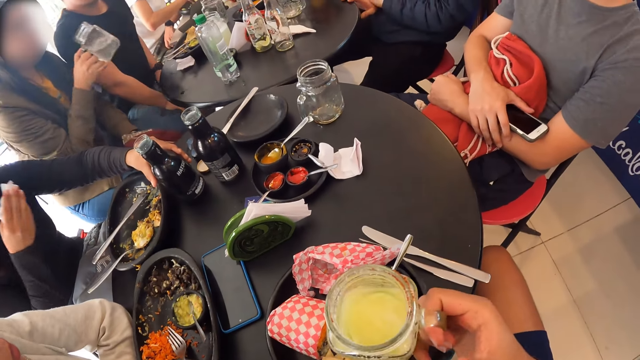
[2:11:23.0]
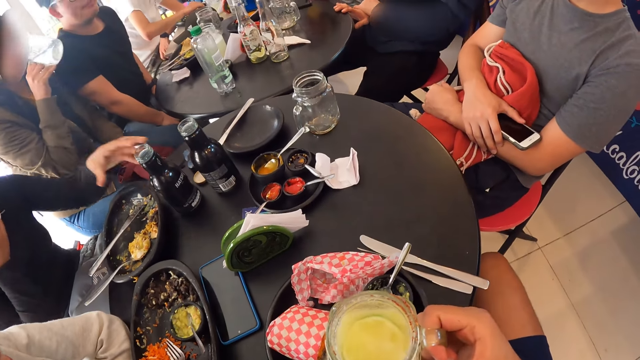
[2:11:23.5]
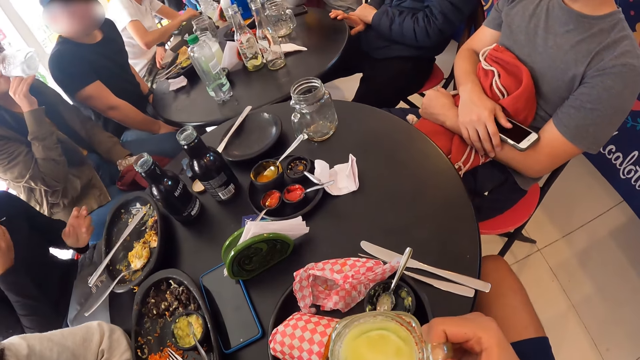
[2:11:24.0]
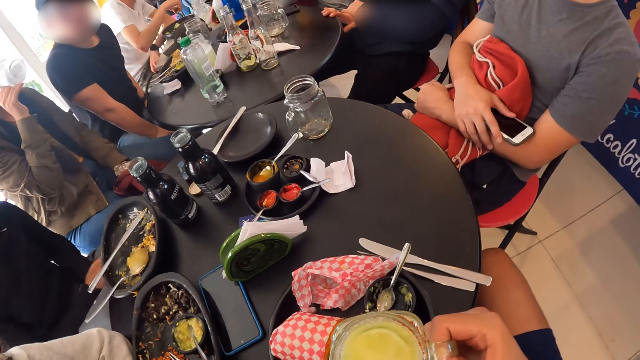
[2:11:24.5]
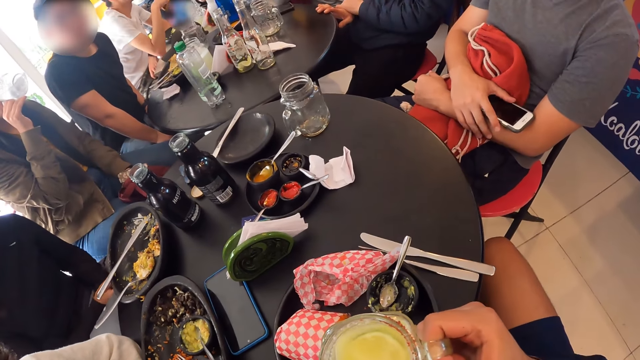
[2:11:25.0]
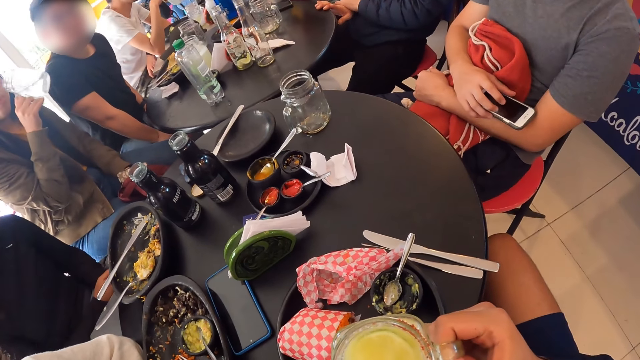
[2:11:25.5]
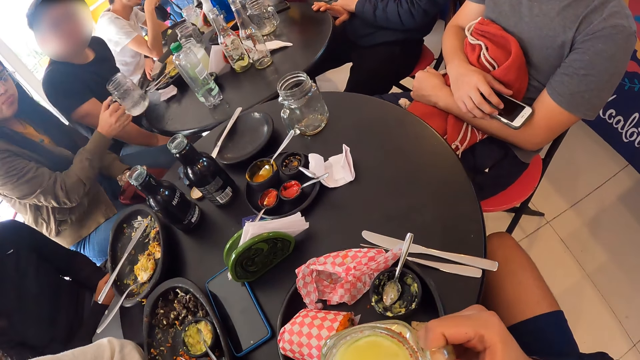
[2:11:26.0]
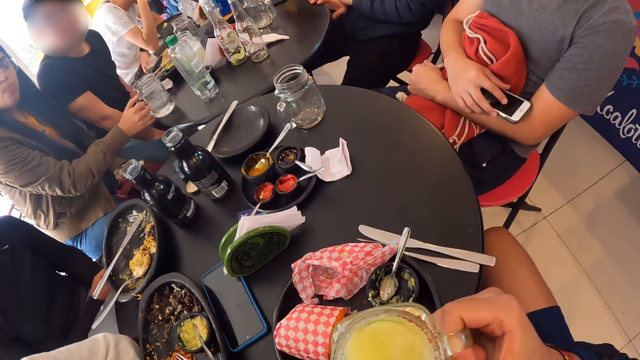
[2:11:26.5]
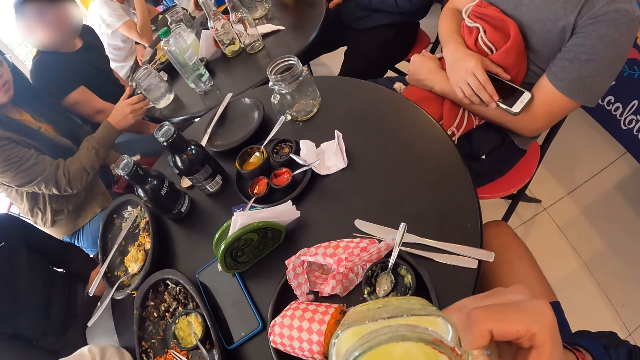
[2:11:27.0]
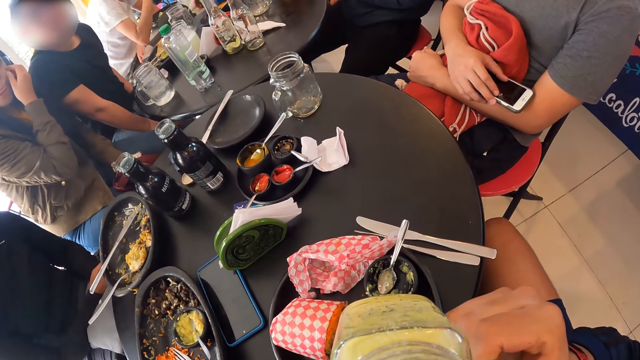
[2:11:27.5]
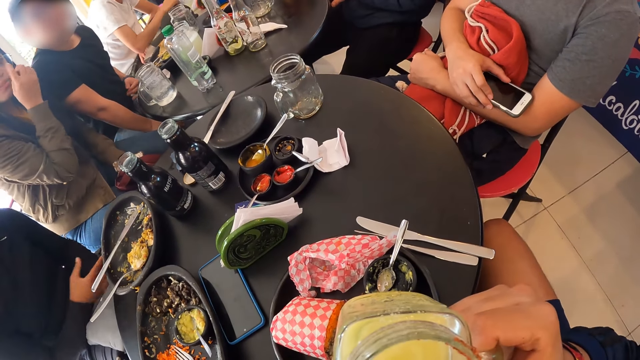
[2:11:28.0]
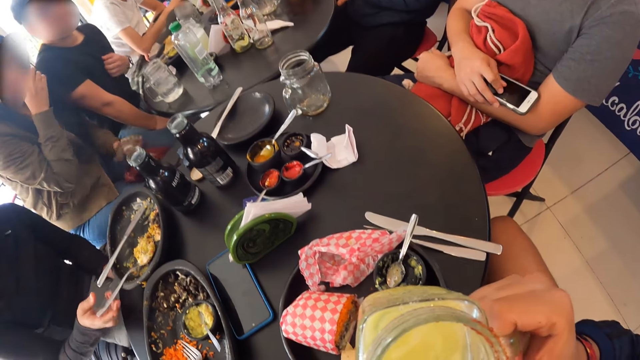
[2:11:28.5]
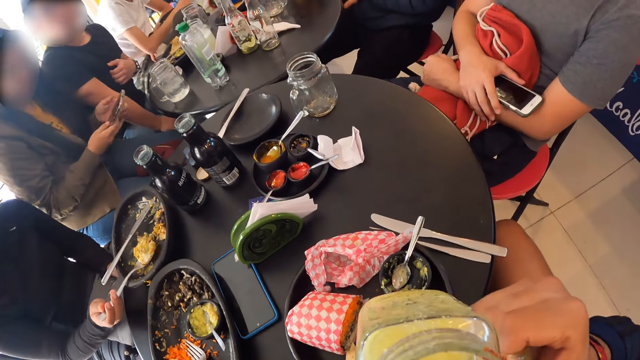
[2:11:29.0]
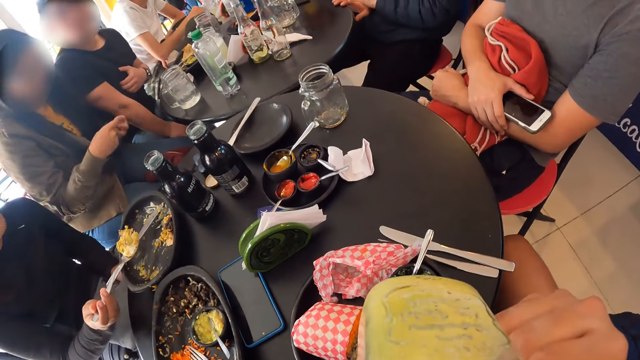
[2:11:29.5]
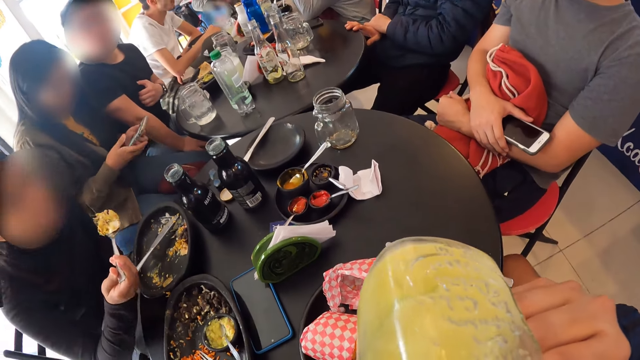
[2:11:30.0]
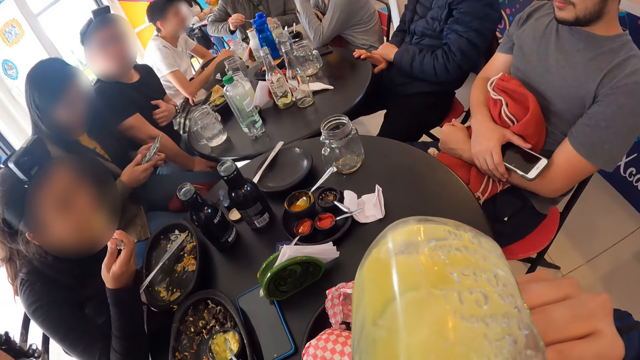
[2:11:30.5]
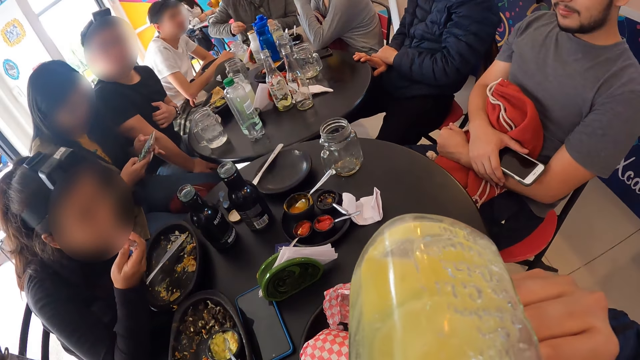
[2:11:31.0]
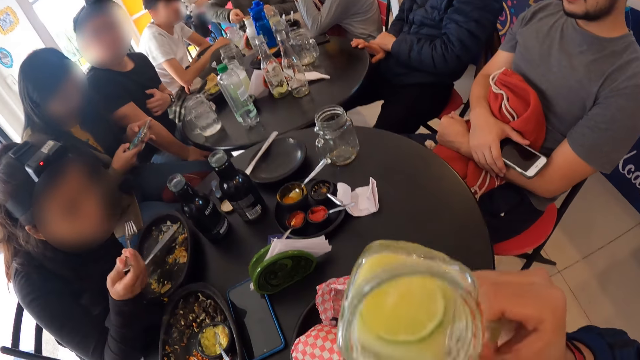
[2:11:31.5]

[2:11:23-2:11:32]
A woman picks up the cup from the table with her right hand. Another woman drops the bottle on the table with her left hand. The first woman drinks from the cup in her right hand and drops the cup on the table with her right hand. The camera wearer drinks from the glass cup with his right hand. The first woman scratches her face with her right hand and touches her spectacles on her face with her right hand. A man scratches his chest with his left hand. The other woman picks up the fork from the plate on the table with her right hand. The first woman operates the phone with both hands. The other woman eats rice with the fork in her right hand.

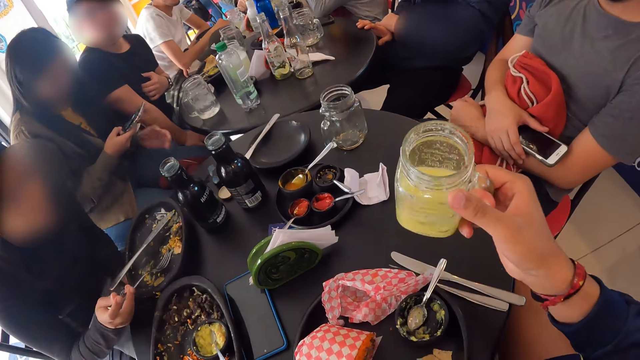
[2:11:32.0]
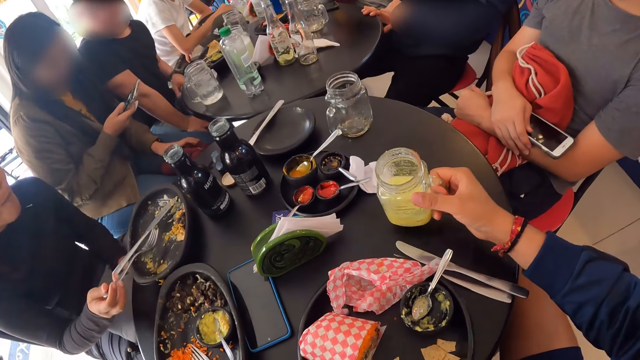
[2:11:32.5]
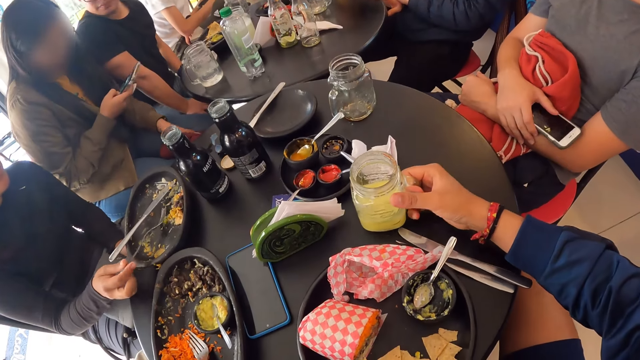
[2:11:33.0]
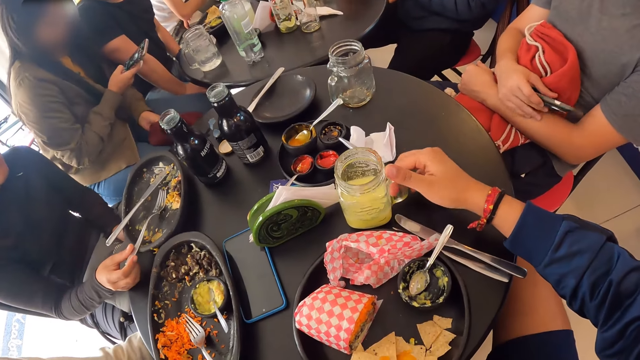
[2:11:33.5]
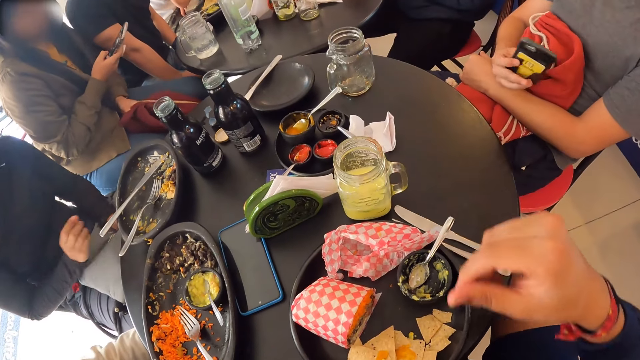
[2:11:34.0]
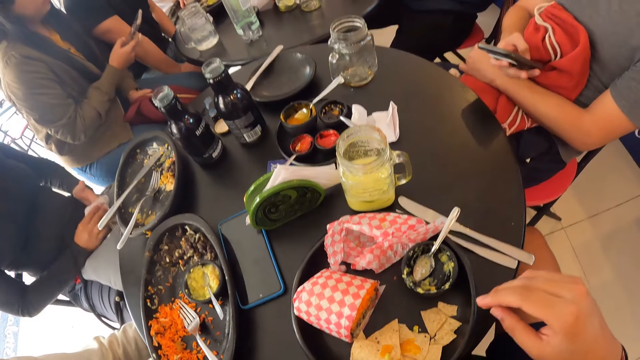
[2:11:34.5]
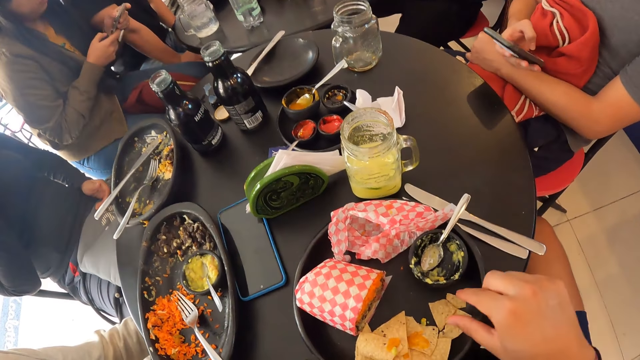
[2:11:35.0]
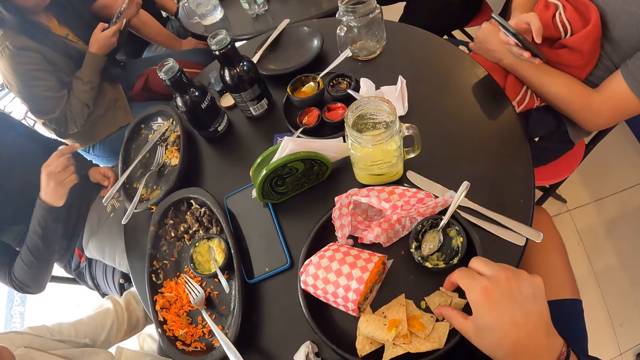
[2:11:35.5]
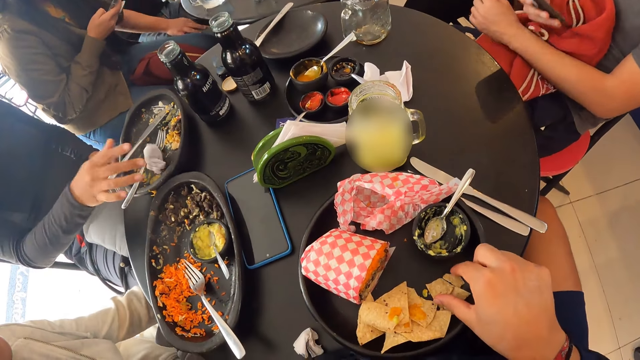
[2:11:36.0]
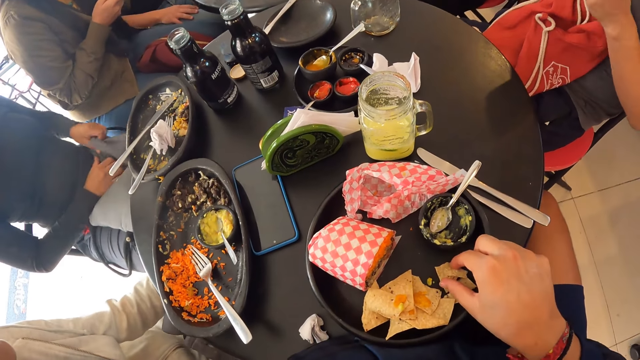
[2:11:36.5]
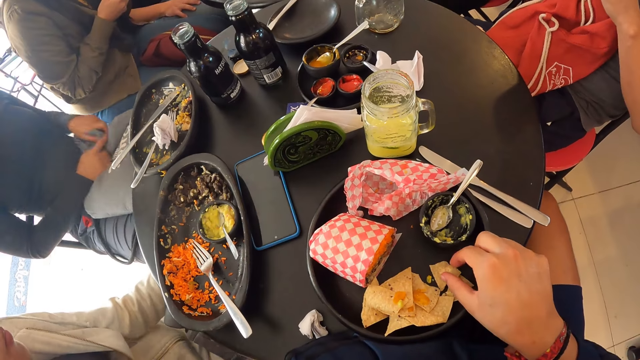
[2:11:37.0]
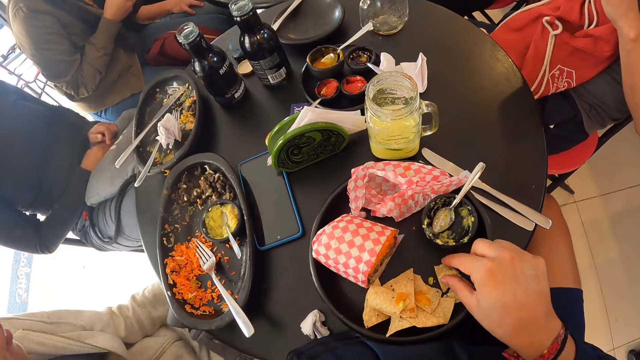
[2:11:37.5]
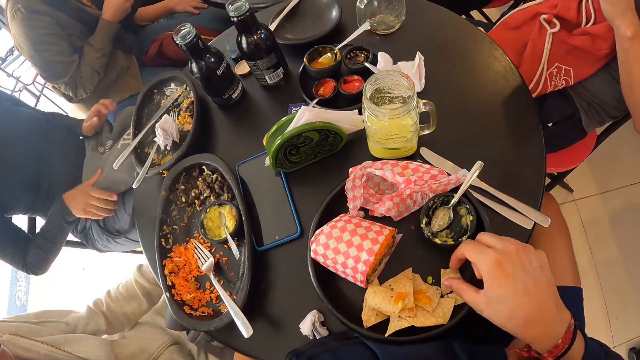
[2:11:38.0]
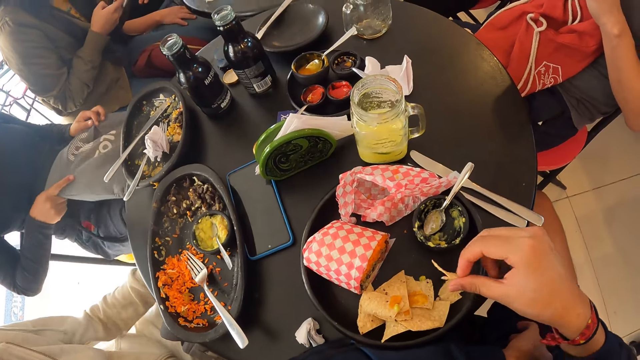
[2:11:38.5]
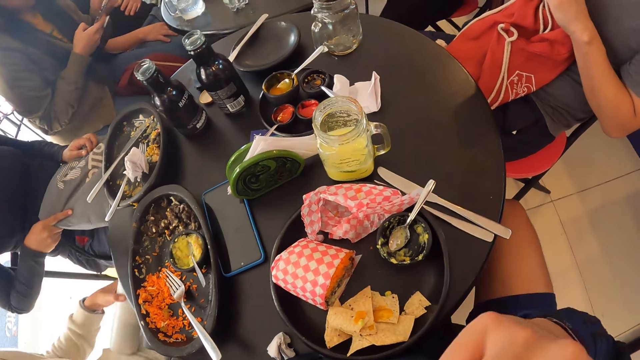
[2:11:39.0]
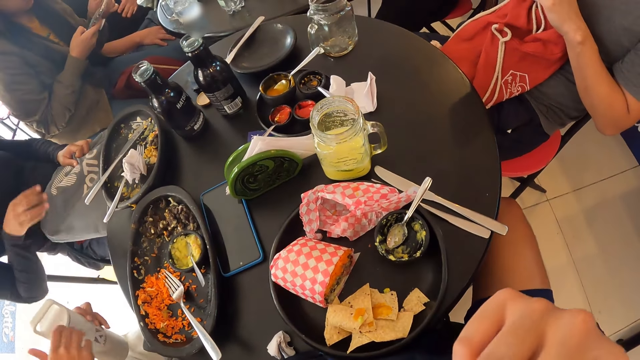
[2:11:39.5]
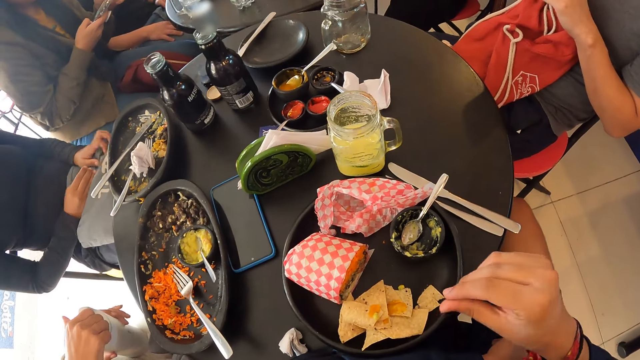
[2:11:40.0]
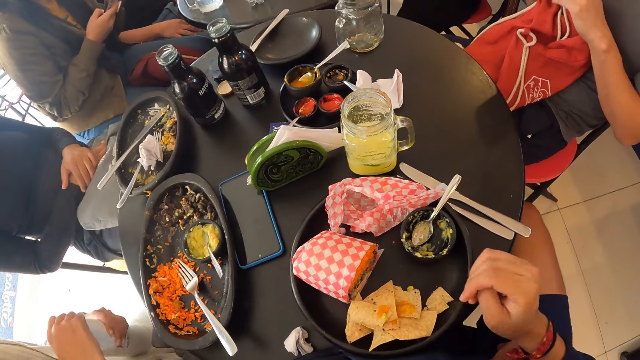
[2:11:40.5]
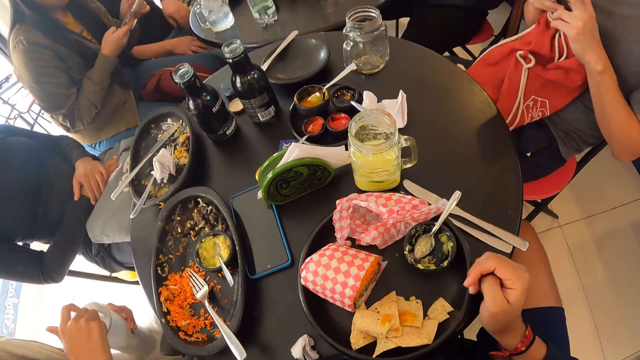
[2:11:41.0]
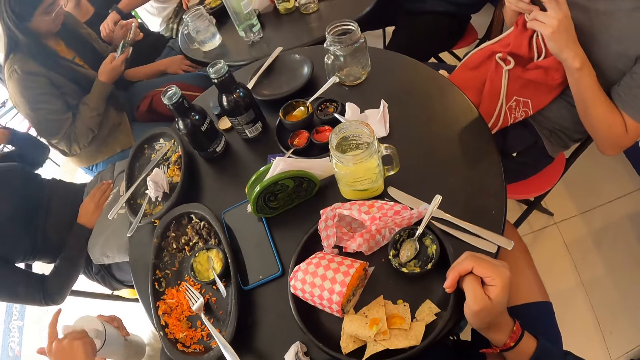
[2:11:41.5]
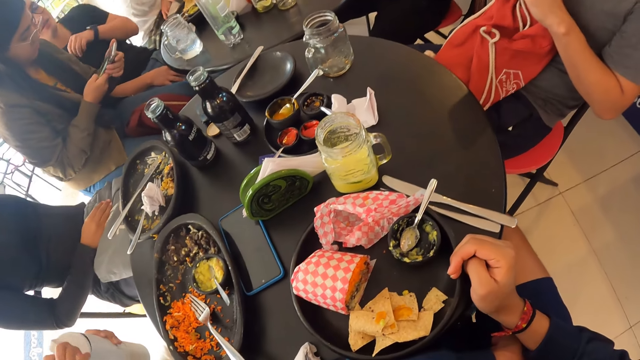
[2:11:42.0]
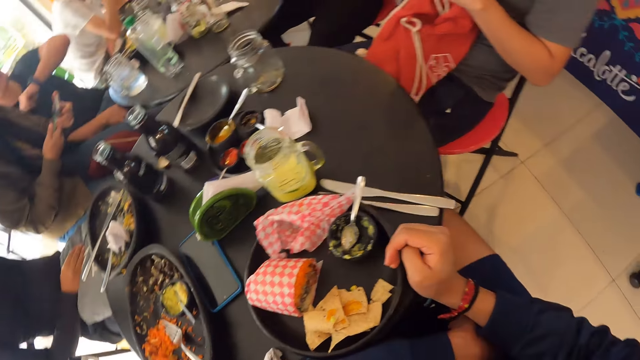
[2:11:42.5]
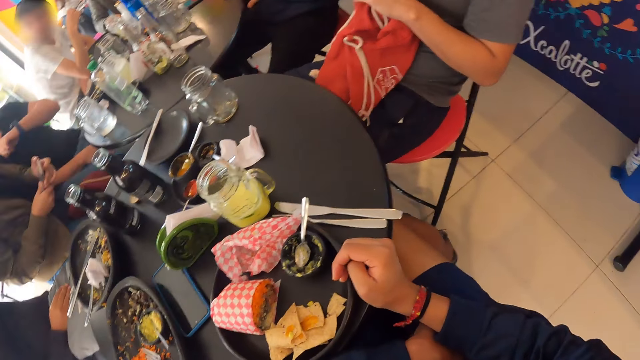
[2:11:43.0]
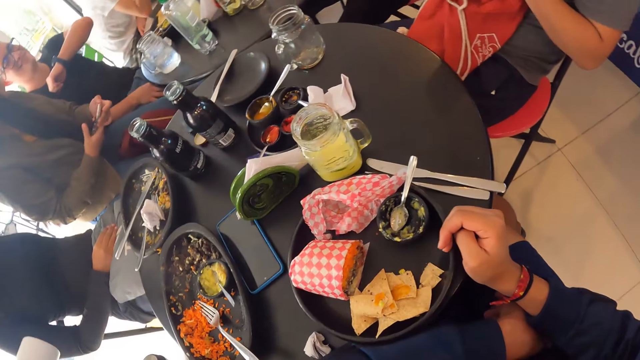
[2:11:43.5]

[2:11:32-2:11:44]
The camera wearer drops the glass cup on the table with his right hand. A woman drops the fork on the plate with her right hand and passes the serviette from her left hand to her right hand. The camera wearer picks up a chip from the plate with his right hand. The woman drops the serviette on the plate with her right hand and adjusts a bag on her lap with both hands. The camera wearer puts the chip in his mouth with his right hand. Another woman holds a bottle with her left hand and opens the bottle with her right hand. The camera wearer places his right hand on the table.
